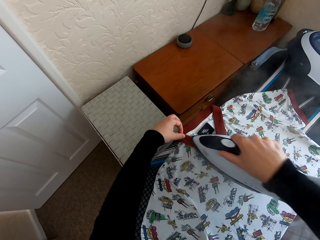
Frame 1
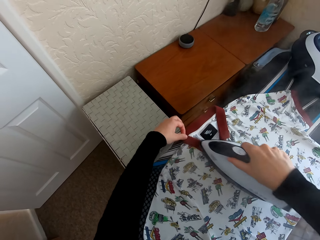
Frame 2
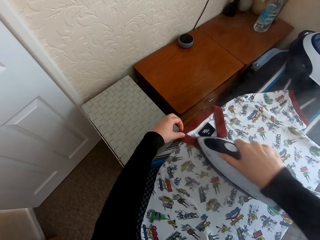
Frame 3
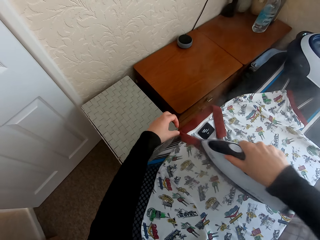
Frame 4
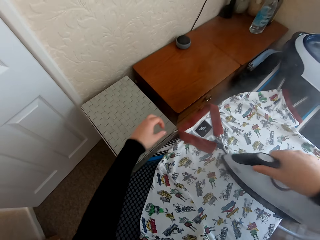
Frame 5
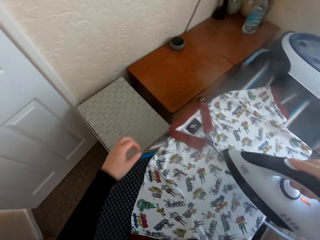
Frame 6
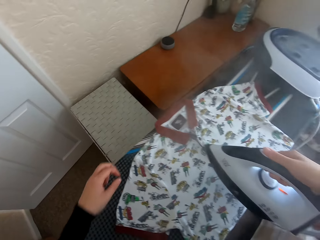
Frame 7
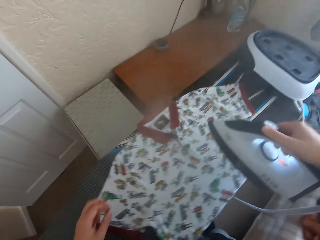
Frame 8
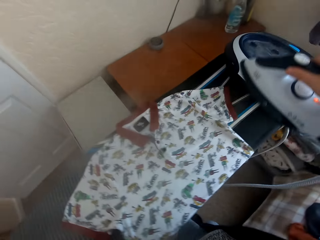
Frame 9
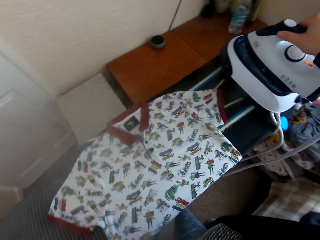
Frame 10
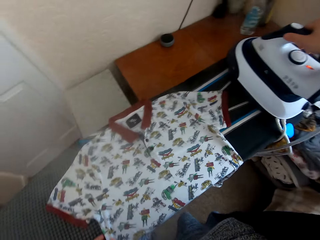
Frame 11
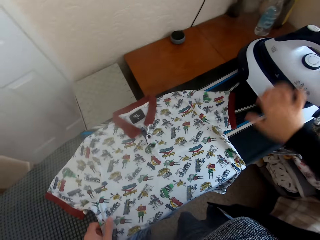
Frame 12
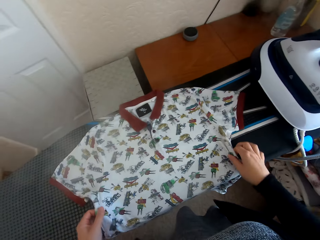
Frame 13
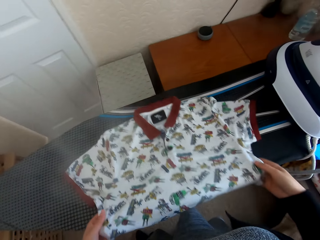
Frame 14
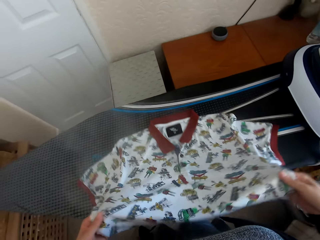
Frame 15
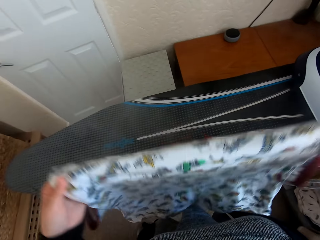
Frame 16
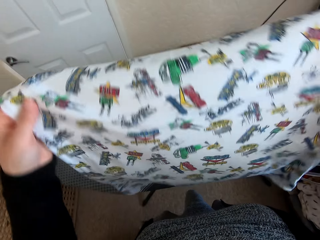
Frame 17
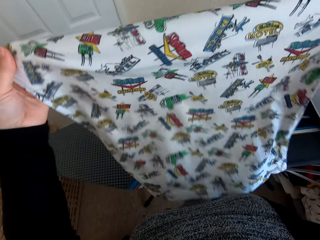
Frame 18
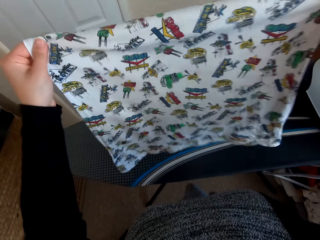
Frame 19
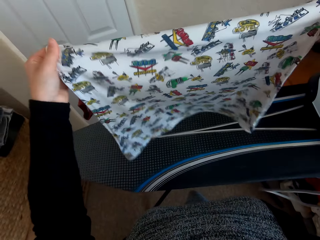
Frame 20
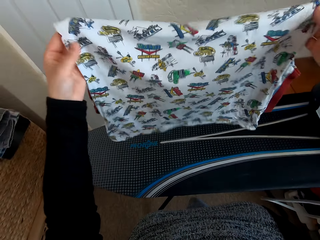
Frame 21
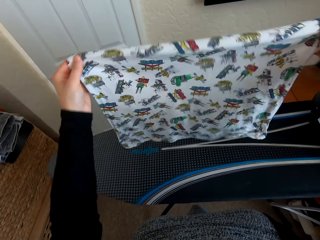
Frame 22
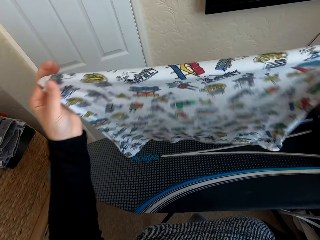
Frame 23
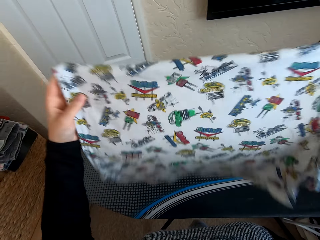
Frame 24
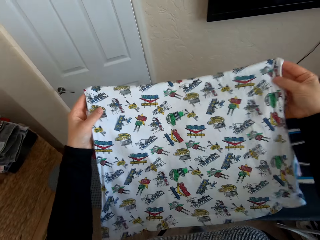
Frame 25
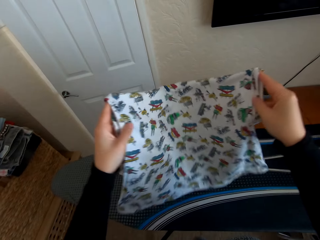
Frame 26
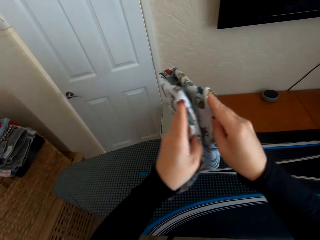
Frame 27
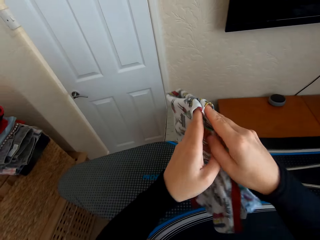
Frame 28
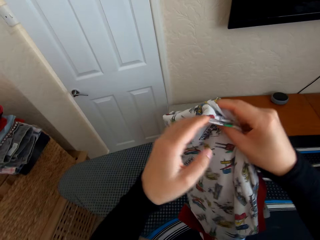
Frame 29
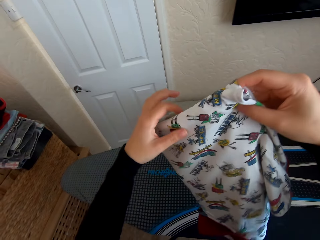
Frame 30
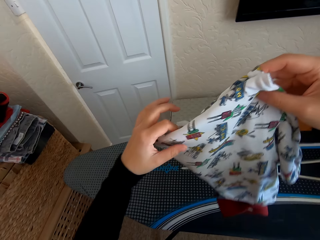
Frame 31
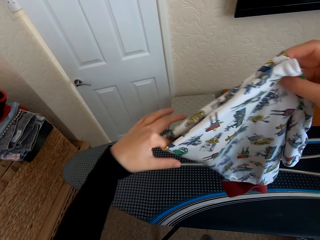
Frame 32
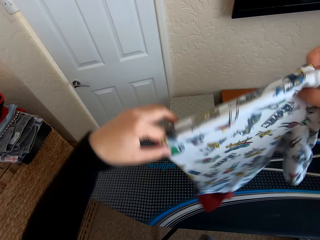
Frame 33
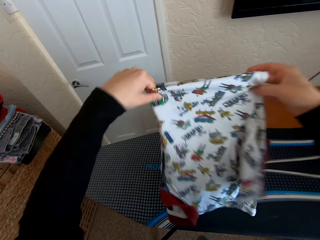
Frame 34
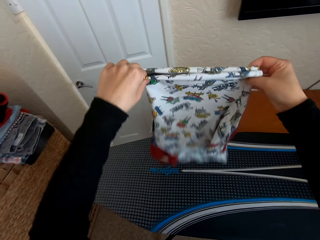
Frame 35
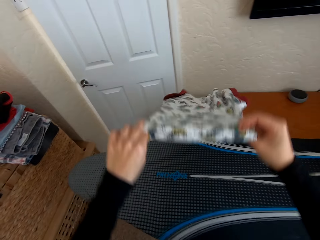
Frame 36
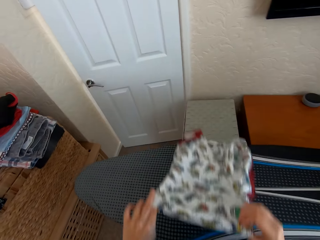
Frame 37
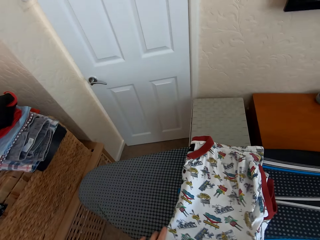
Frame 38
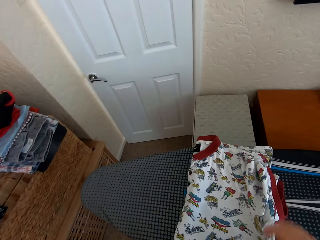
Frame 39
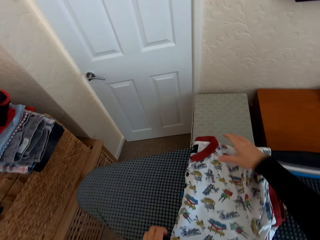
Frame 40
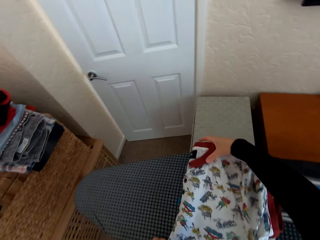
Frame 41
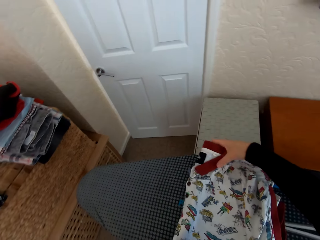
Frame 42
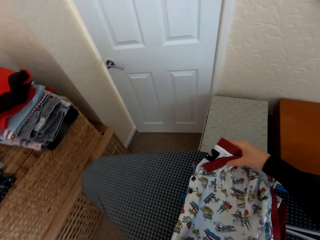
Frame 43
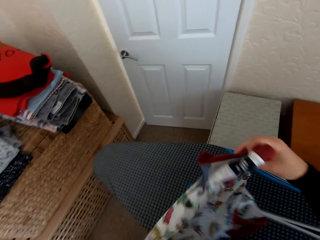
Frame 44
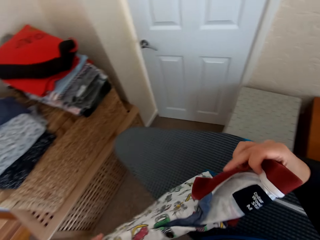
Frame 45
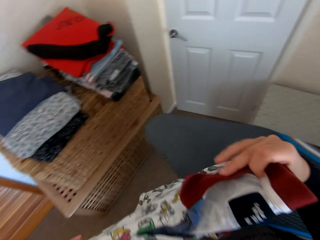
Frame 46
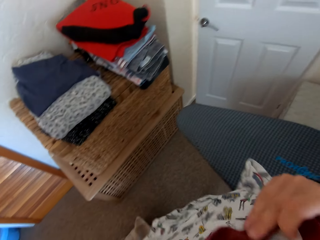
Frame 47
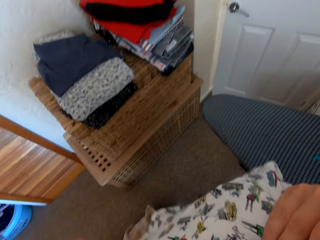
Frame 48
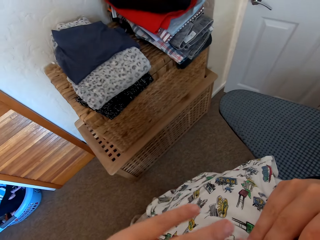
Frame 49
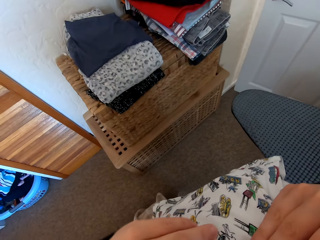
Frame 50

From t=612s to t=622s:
The camera wearer regulates the iron box. They put the iron box on the Brabantia iron board hanger. They fold the t-shirt.

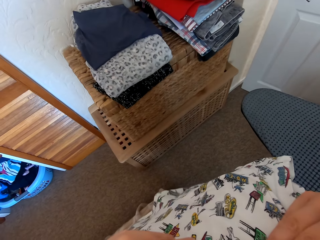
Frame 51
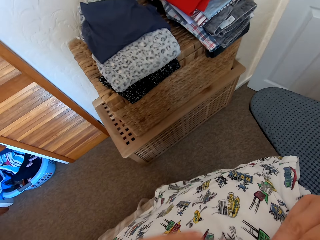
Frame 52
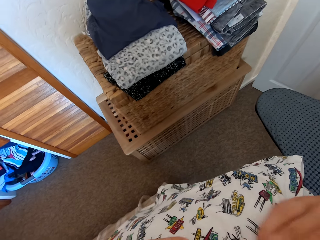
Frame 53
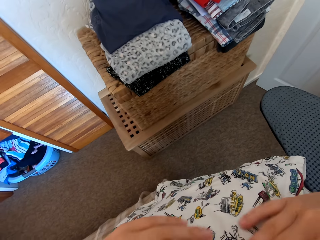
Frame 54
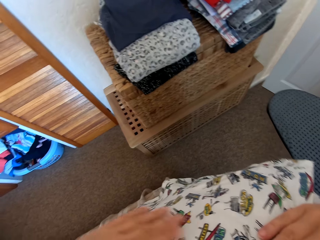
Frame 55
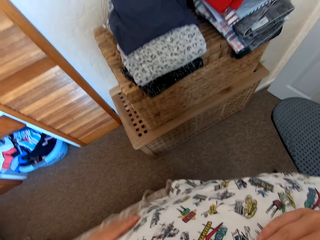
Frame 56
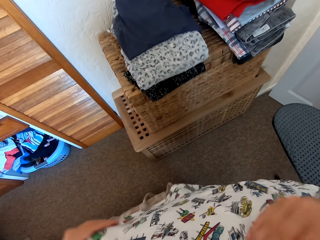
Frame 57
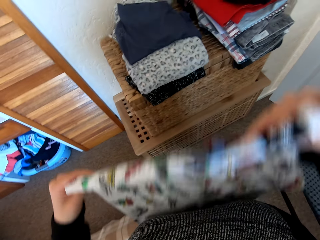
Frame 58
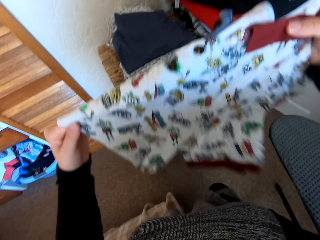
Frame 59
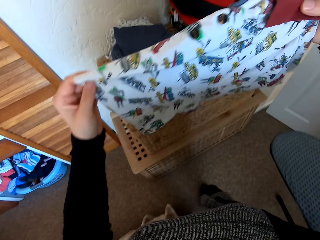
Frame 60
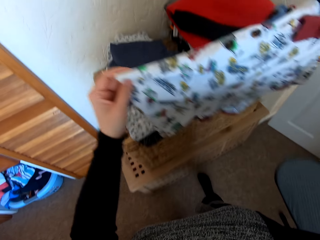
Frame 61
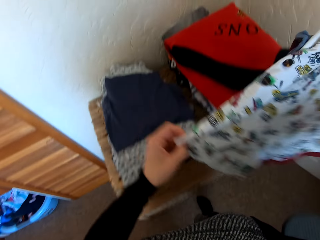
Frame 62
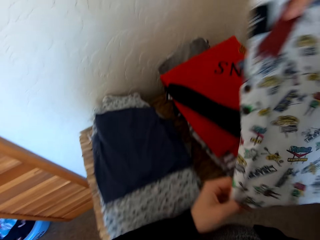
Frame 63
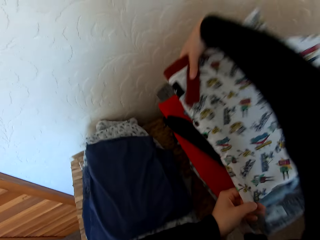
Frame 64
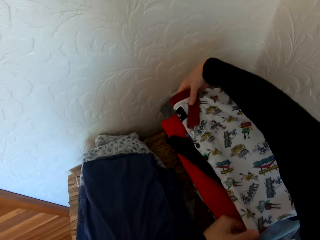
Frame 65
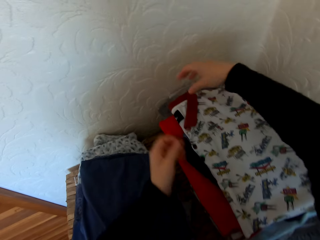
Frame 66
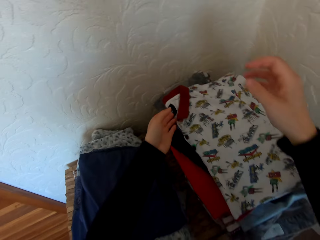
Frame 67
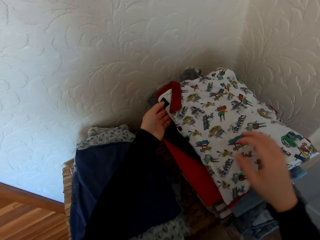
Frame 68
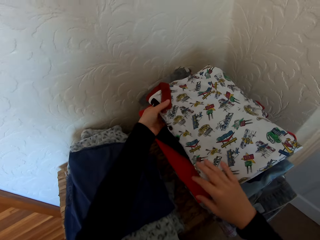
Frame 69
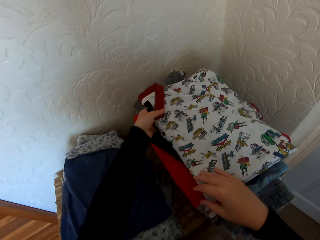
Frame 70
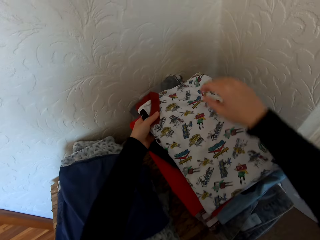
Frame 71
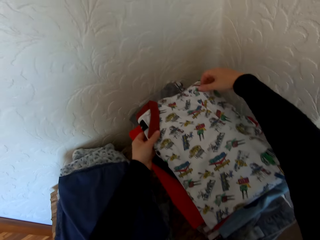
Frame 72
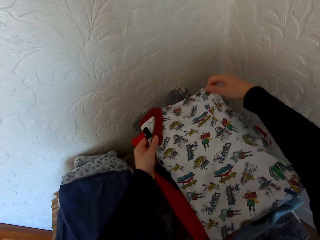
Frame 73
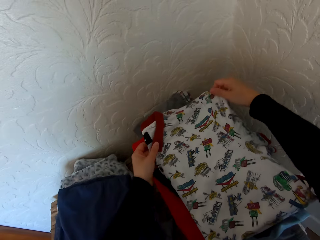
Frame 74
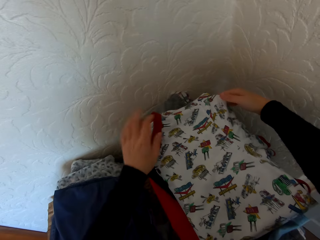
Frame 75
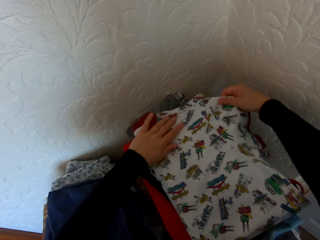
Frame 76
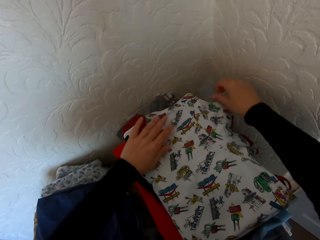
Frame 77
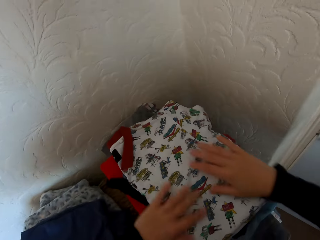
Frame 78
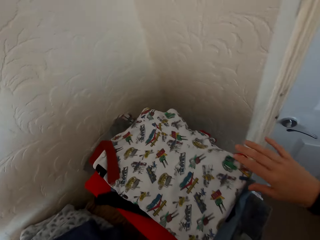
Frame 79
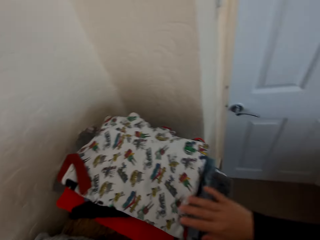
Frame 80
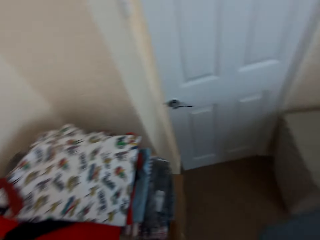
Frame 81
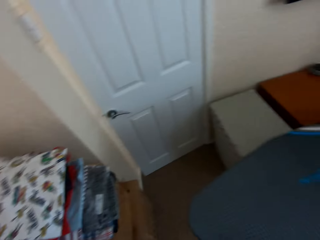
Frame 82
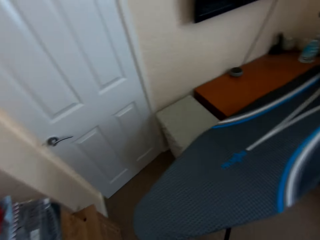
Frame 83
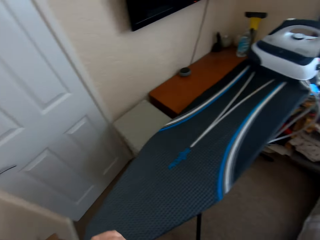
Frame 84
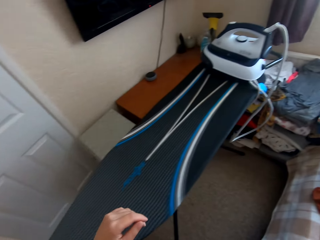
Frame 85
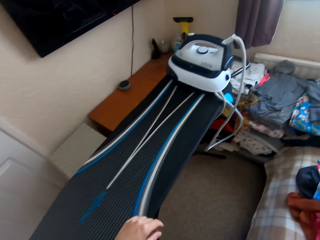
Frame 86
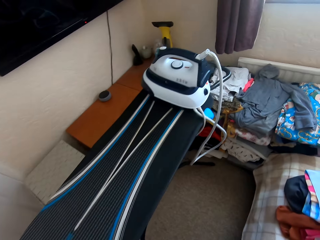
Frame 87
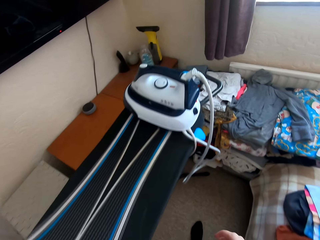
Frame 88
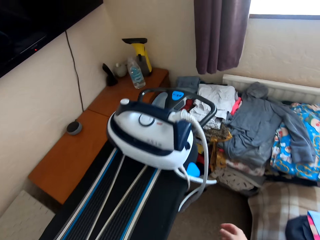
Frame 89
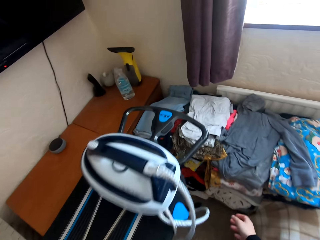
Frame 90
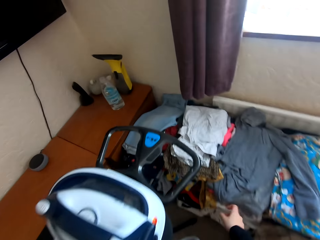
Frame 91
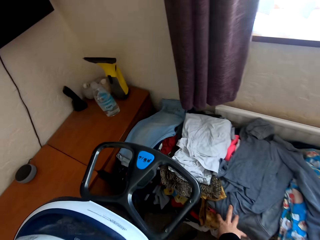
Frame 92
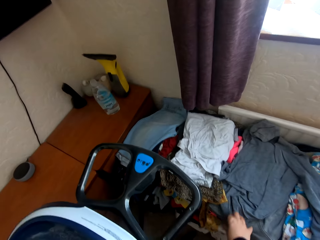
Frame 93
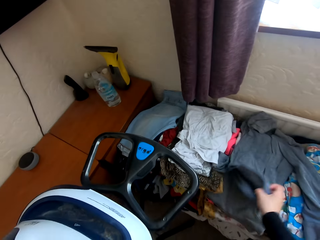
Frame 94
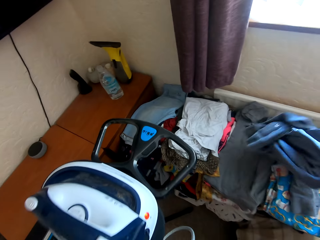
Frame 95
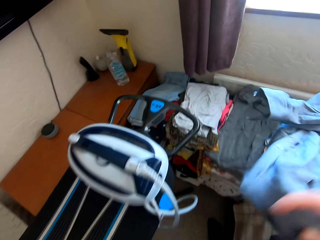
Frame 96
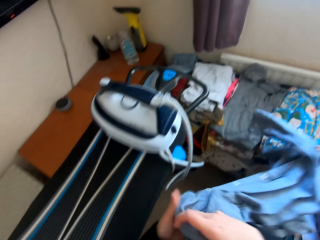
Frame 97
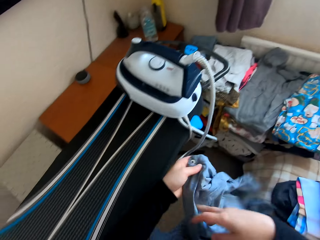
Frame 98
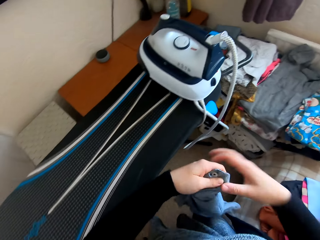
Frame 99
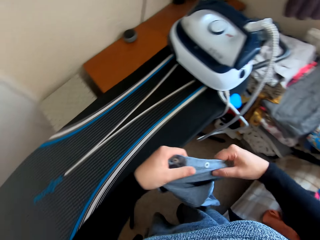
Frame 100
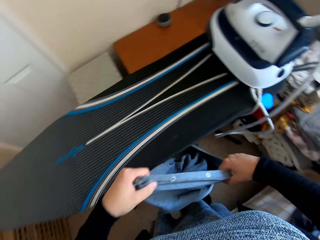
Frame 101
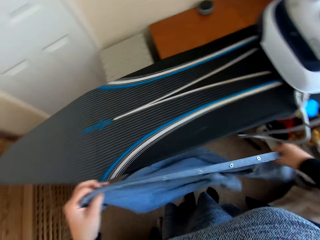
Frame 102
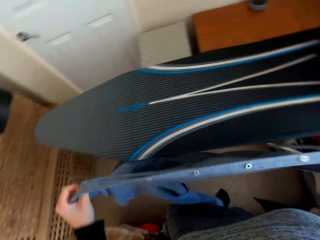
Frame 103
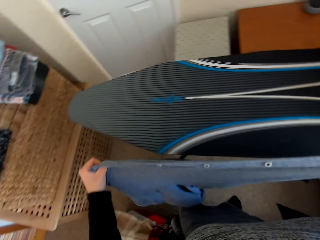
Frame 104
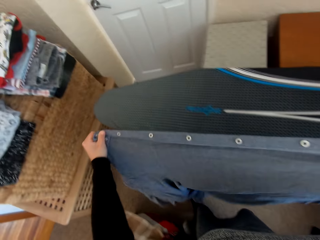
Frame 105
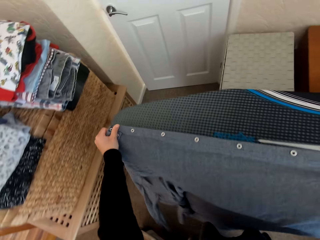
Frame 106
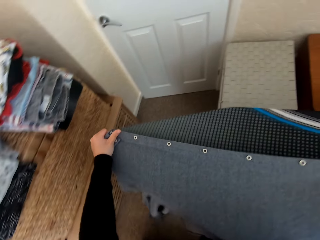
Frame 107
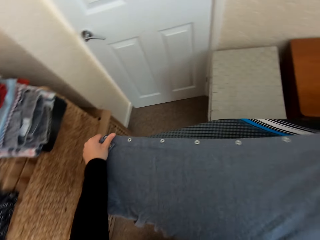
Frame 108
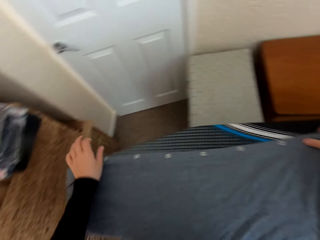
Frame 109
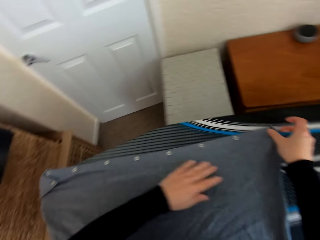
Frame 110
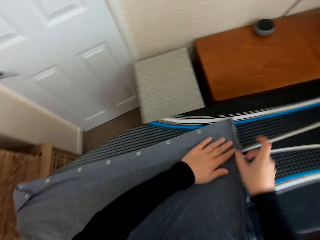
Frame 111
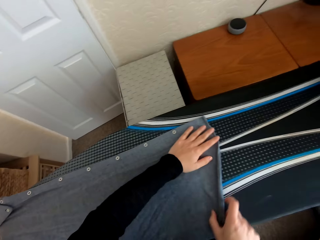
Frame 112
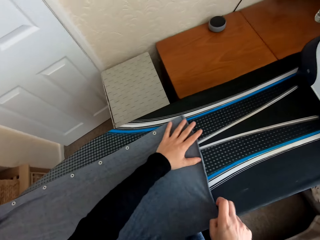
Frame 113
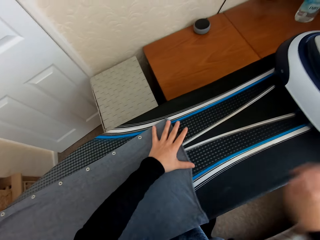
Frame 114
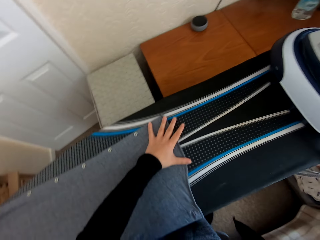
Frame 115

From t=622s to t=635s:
The camera wearer places the t-shirt on the table. They walk in the house. They pick up a folded shirt from the table and place the shirt on the Brabantia iron board.
